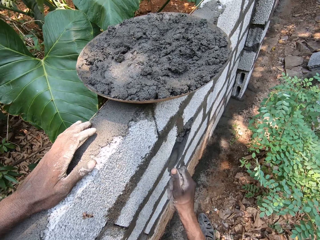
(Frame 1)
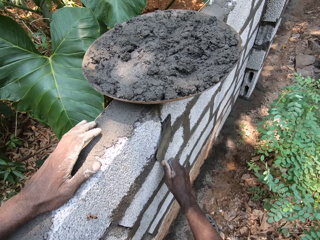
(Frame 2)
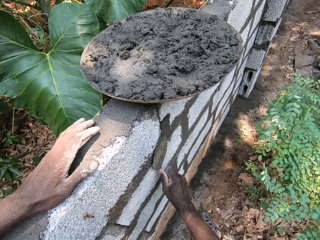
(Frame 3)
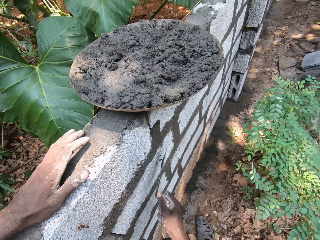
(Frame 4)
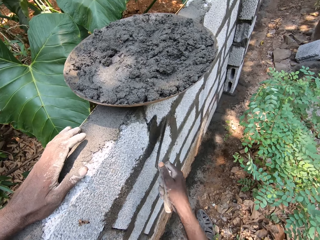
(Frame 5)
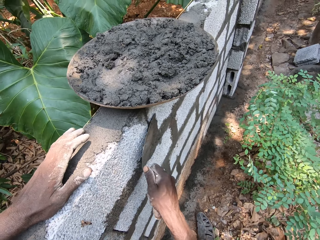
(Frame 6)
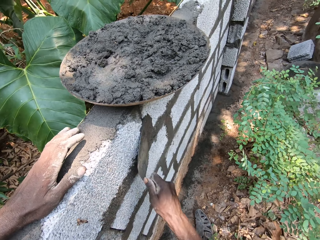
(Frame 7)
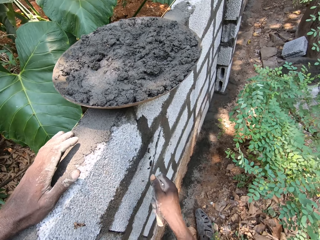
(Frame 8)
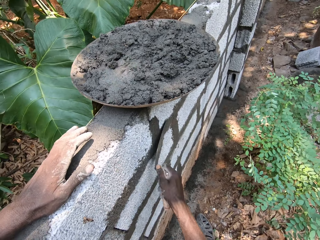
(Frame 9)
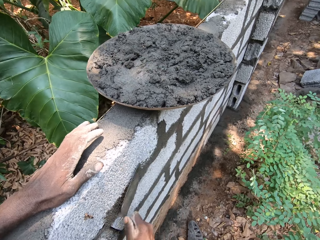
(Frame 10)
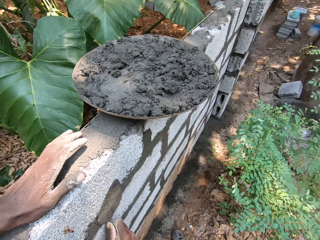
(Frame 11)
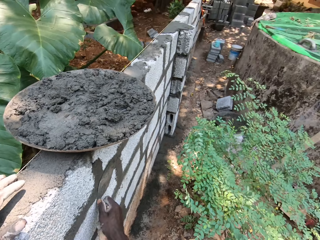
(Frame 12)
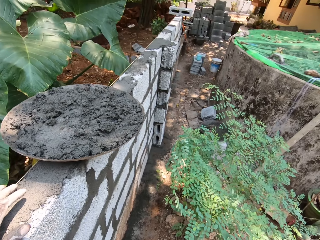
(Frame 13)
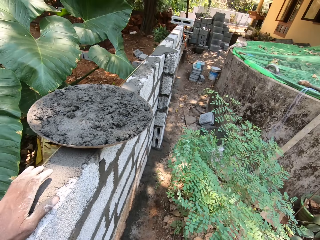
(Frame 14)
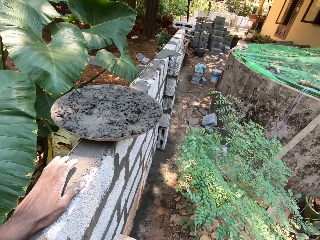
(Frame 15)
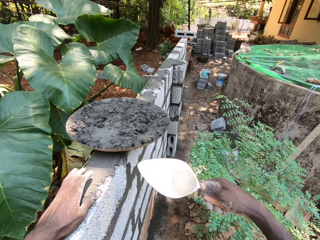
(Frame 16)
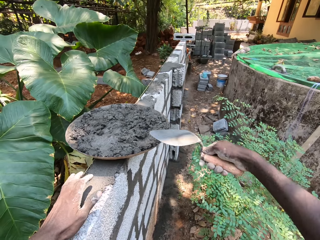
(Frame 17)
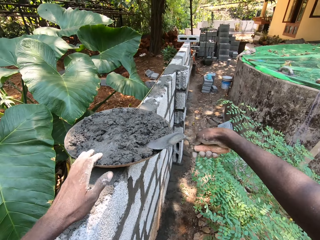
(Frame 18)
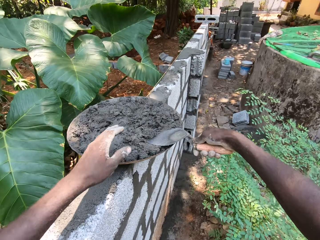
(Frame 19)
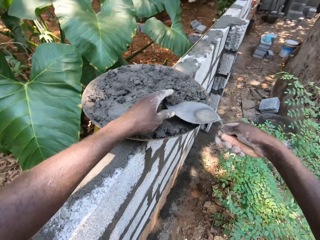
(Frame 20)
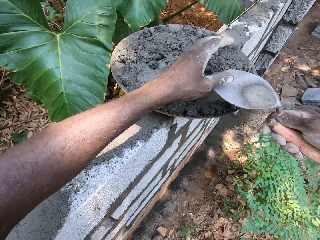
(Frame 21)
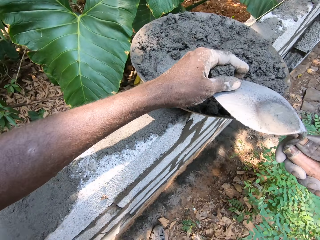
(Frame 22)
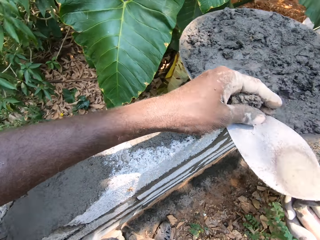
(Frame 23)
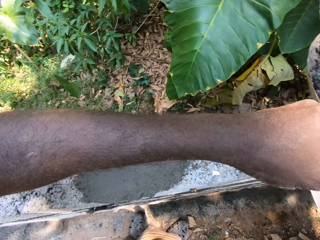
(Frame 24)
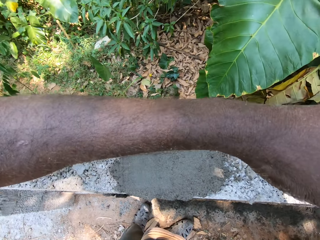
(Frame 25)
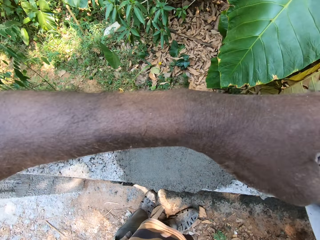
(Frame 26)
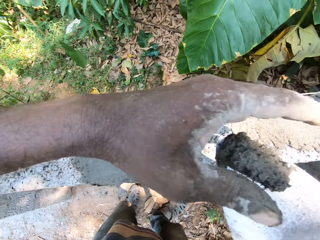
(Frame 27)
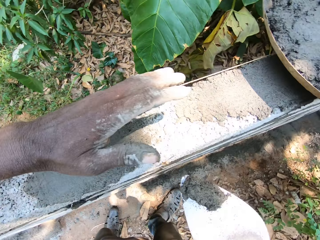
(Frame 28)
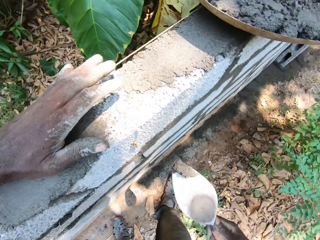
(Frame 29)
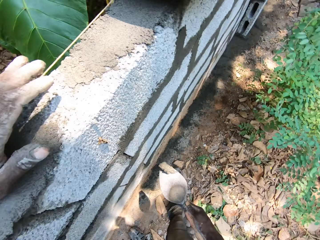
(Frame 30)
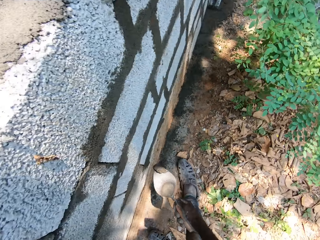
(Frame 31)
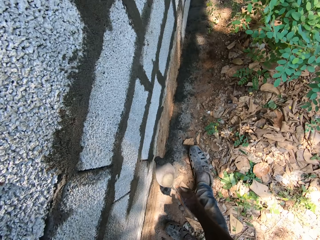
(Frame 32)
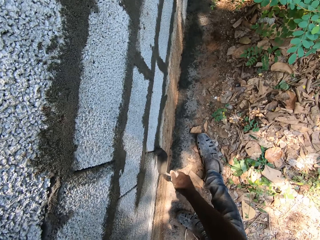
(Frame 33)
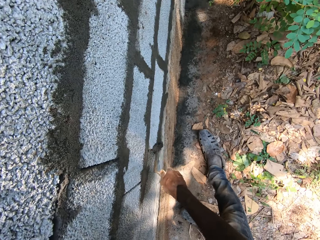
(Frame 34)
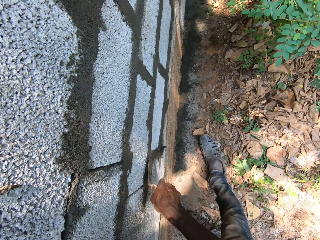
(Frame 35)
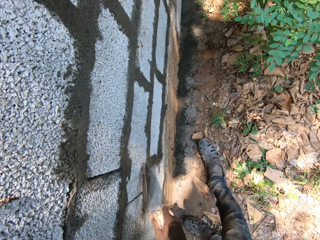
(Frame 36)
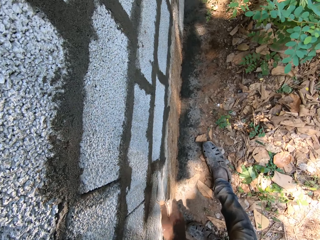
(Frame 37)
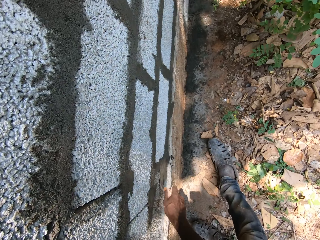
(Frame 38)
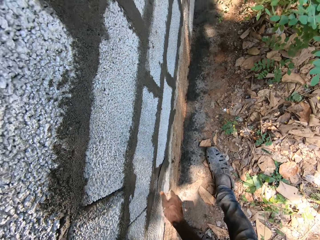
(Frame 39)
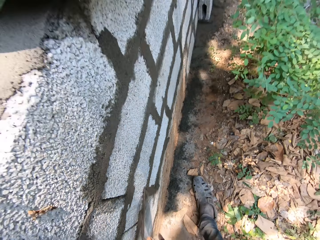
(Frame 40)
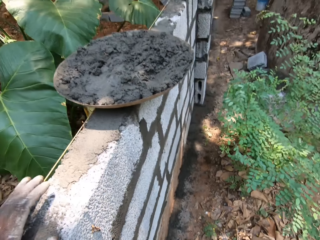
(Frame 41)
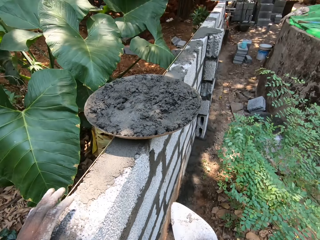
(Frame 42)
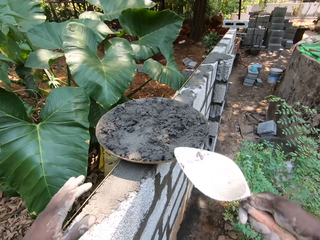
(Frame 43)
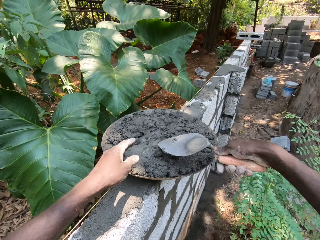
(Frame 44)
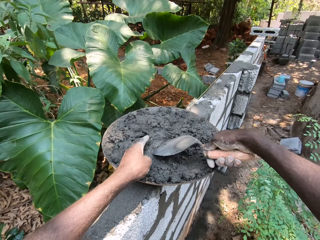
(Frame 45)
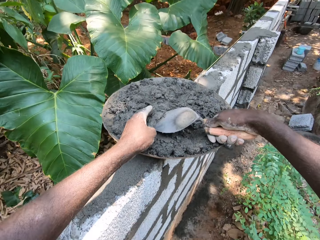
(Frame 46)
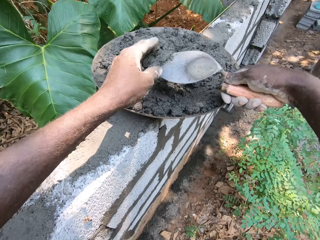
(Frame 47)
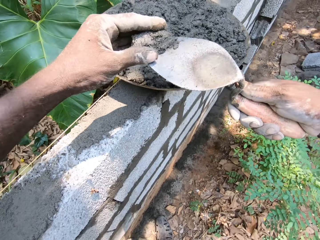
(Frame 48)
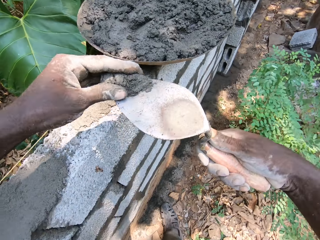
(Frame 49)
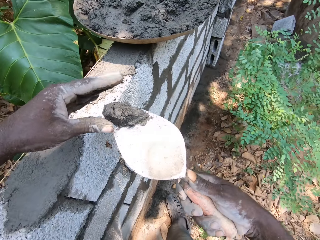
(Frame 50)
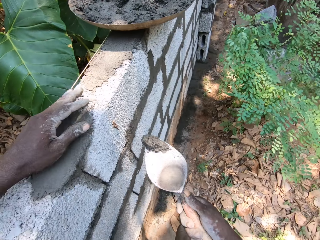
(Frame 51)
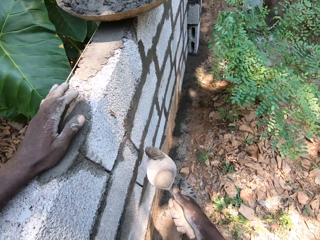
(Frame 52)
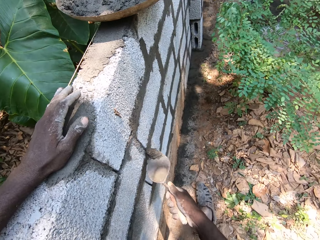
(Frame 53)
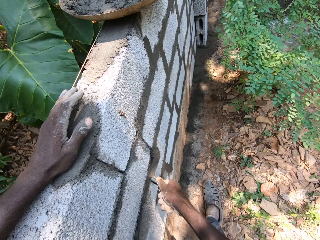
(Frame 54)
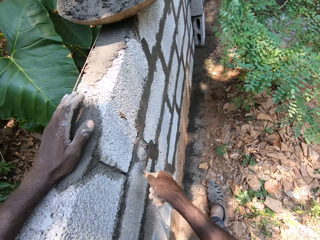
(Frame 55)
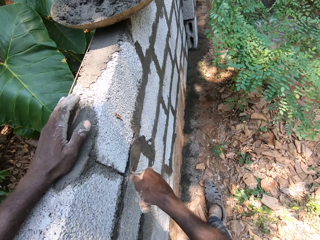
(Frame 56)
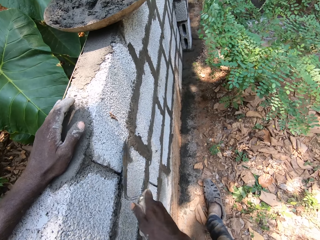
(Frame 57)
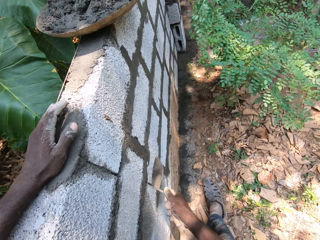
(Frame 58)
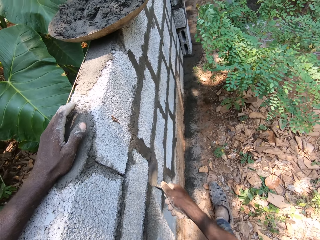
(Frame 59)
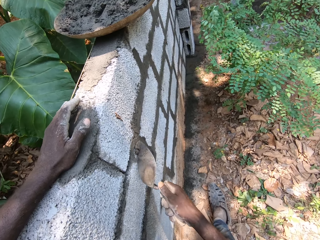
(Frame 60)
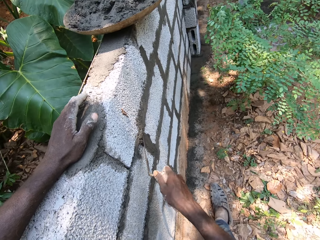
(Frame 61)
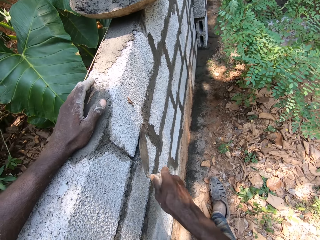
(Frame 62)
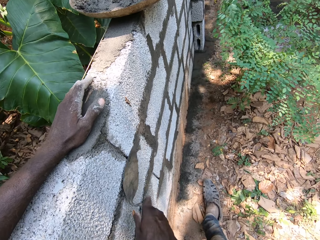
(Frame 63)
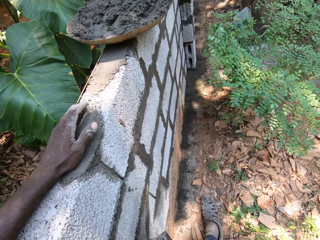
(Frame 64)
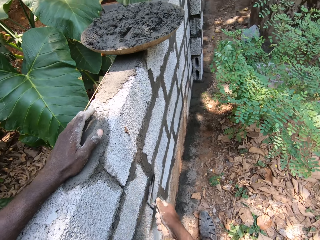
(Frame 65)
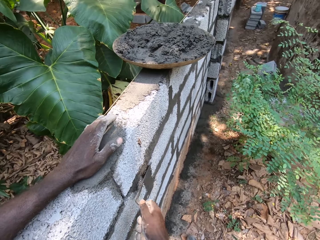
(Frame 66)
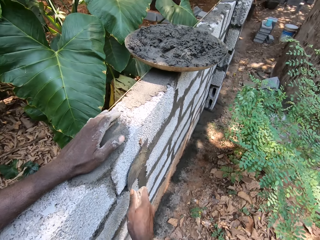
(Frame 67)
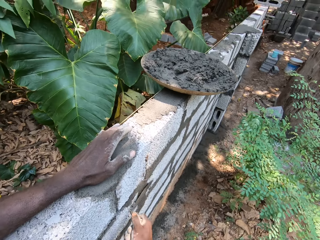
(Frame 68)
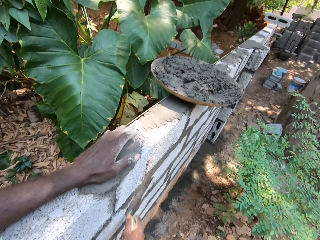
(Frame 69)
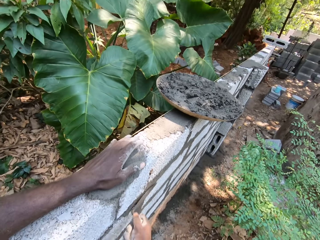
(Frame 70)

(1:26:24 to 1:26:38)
The camera wearer packs mortar in the head pan with his left hand and the brick trowel in his right hand. A man interacts with the camera wearer. The camera wearer presses the mortar. He plasters mortar on a brick with the brick trowel in his right hand. He packs mortar in the head pan with his left hand and the brick trowel in his right hand. He presses the mortar. He plasters mortar on a brick with the brick trowel in his right hand.

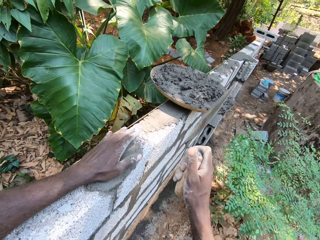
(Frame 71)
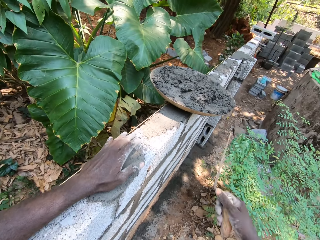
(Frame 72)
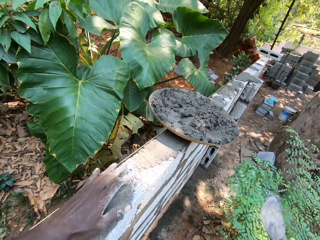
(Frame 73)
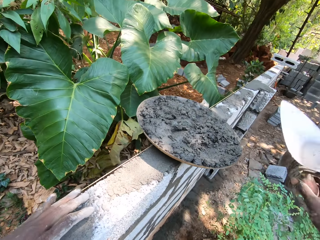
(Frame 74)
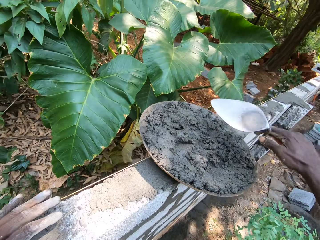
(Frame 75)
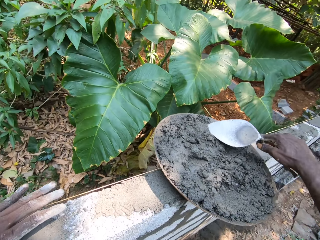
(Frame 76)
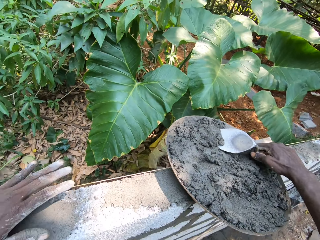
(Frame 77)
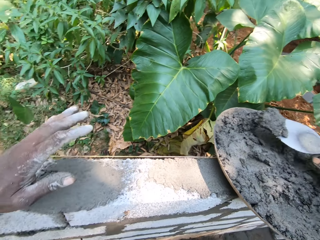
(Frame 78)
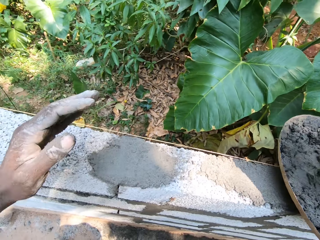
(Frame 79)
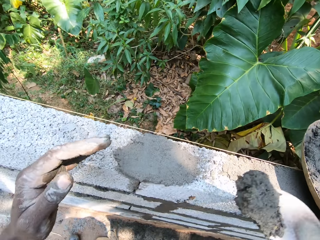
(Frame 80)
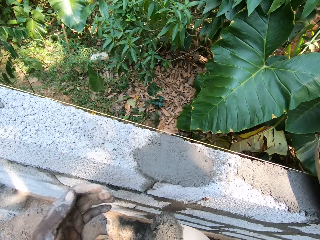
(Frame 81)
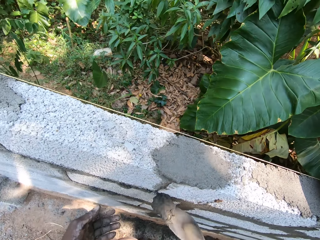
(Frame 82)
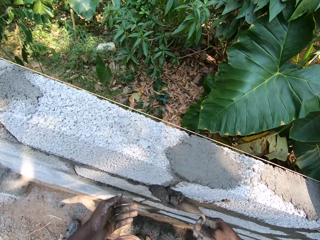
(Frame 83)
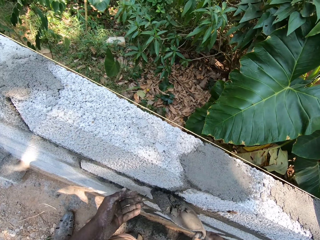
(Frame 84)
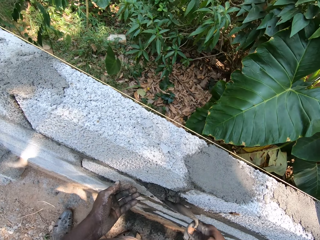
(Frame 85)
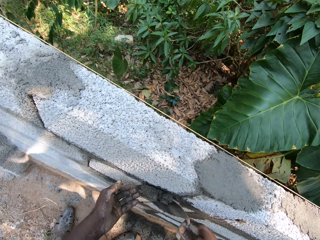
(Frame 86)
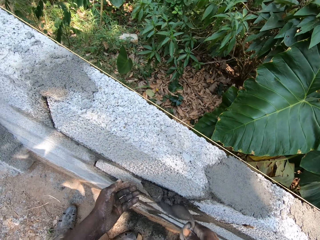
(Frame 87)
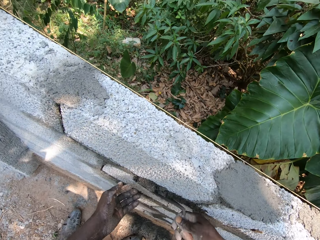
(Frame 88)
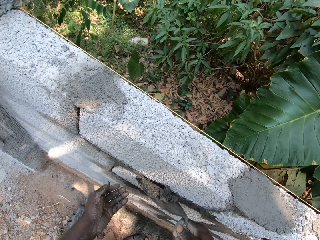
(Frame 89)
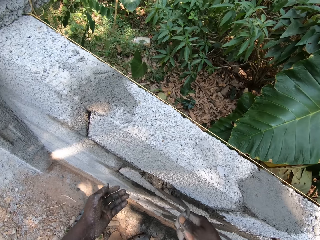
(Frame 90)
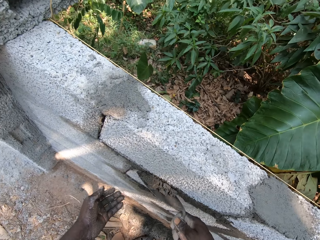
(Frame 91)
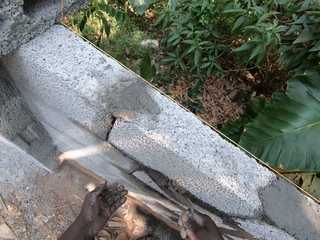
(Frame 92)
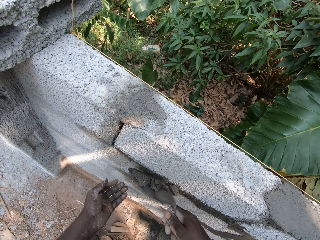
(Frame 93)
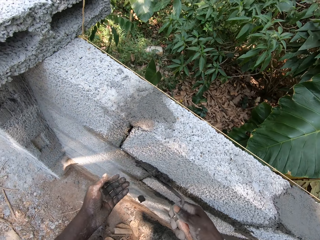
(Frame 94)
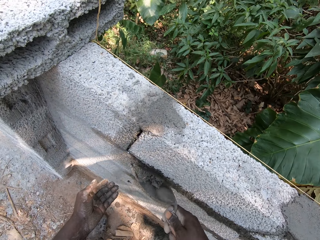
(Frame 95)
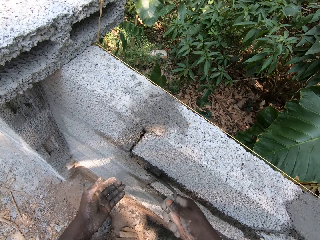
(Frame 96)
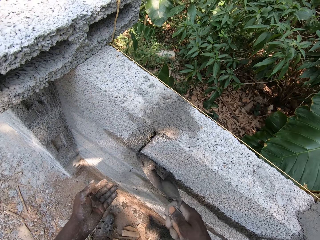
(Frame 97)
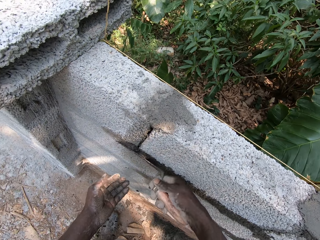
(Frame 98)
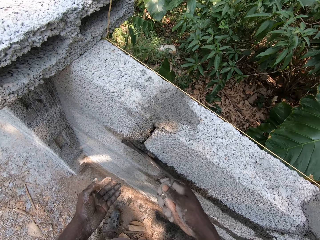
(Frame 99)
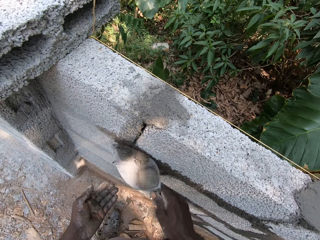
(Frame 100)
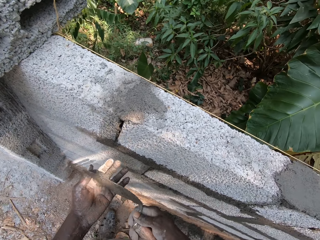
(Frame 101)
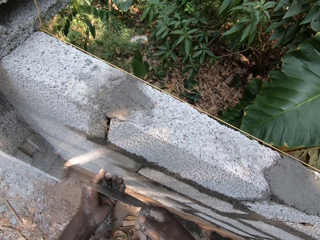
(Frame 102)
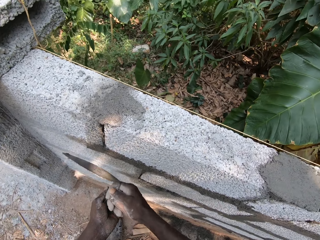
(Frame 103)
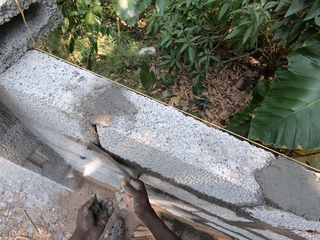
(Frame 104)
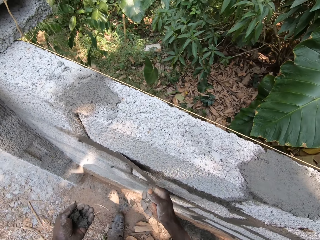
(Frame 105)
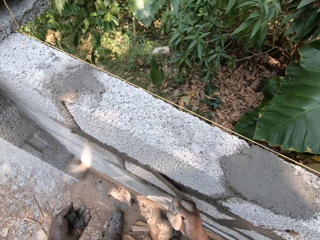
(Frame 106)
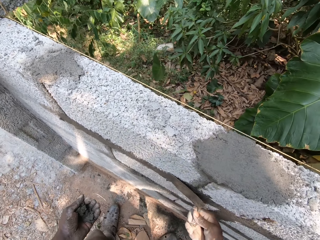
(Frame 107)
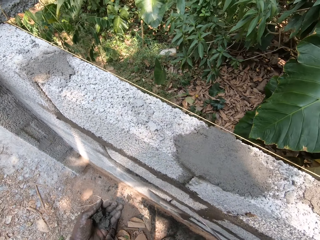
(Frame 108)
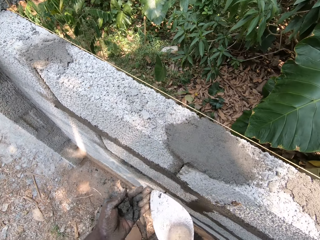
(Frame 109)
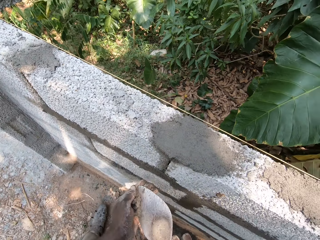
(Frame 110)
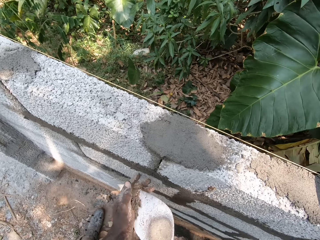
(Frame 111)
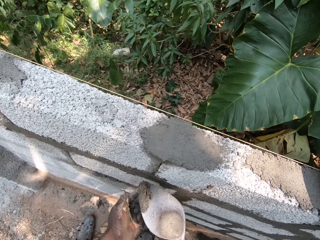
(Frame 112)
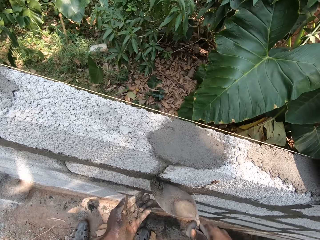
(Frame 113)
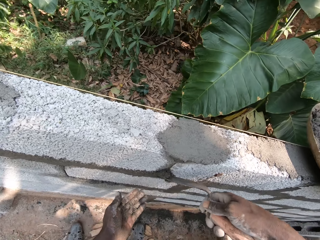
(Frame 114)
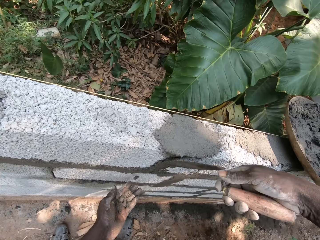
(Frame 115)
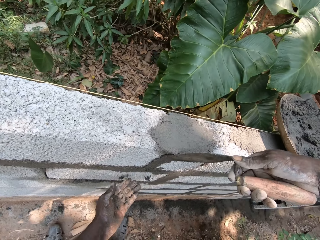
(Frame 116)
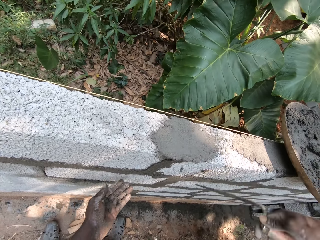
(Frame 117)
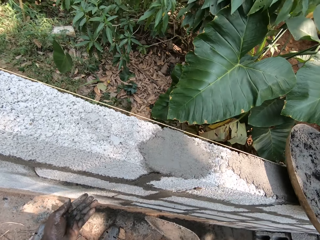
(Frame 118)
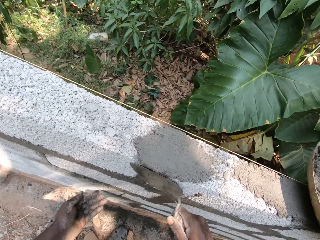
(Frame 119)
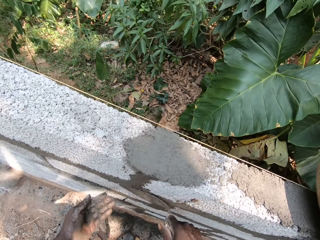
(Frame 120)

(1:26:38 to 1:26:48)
The camera wearer packs mortar in the head pan with the brick trowel in his right hand. He plasters mortar on a brick with the brick trowel in his right hand. He pours excess mortar on his left hand with the brick trowel in his right hand. He plasters mortar on a brick with the brick trowel in his right hand. He scoops the mortar on his left hand with the brick trowel in his right hand. He plasters mortar on a brick with the brick trowel in his right hand.
